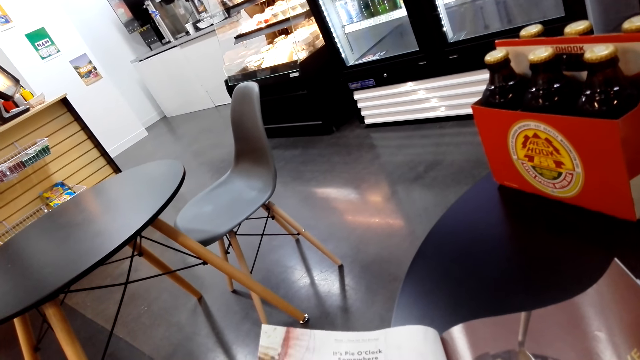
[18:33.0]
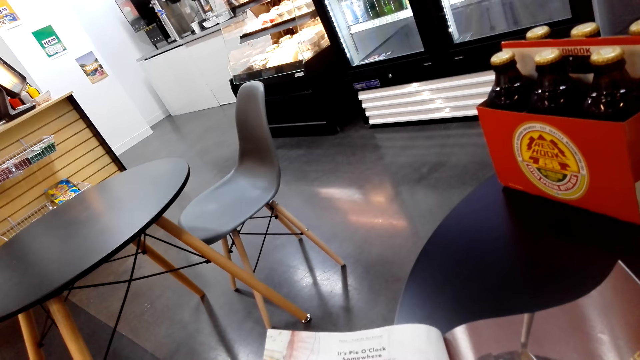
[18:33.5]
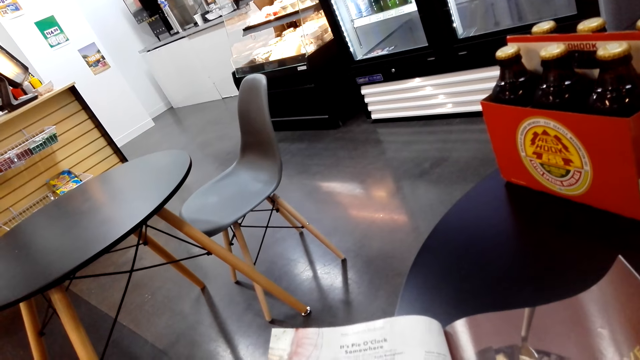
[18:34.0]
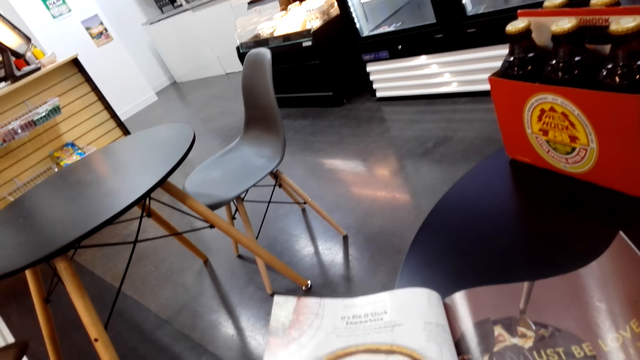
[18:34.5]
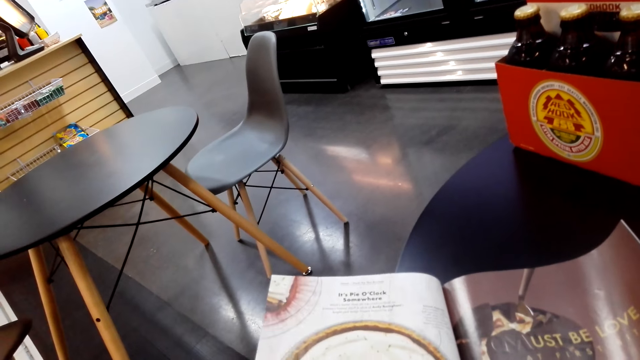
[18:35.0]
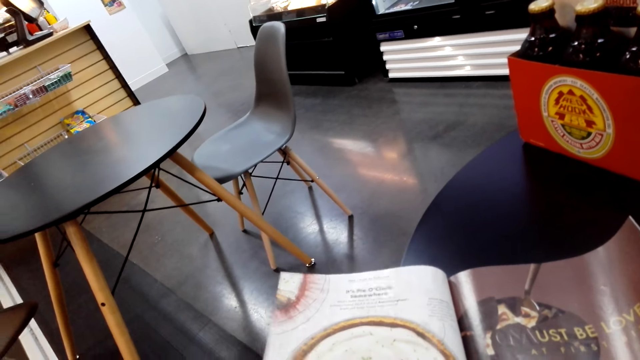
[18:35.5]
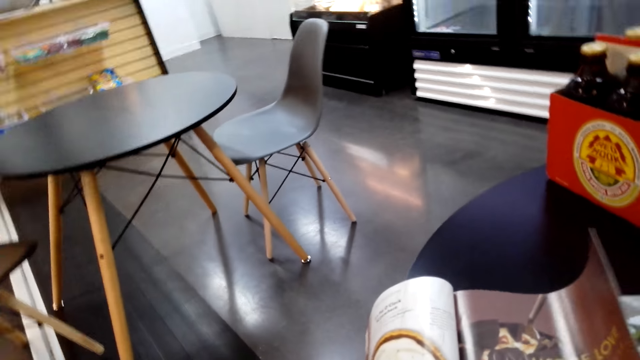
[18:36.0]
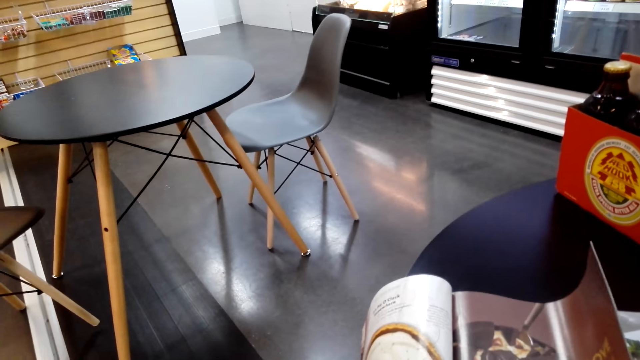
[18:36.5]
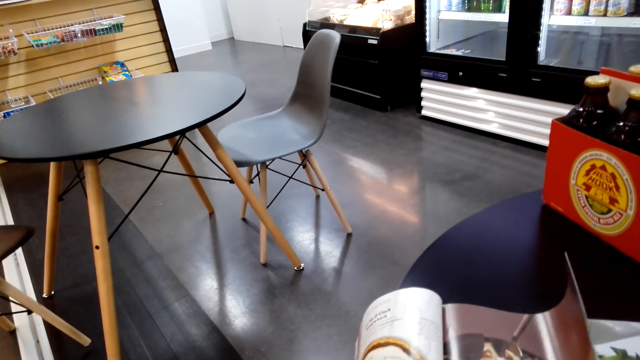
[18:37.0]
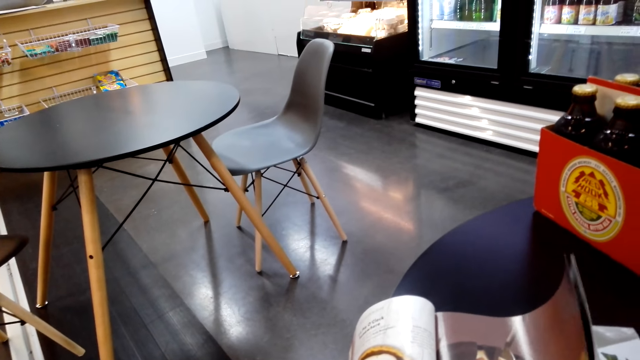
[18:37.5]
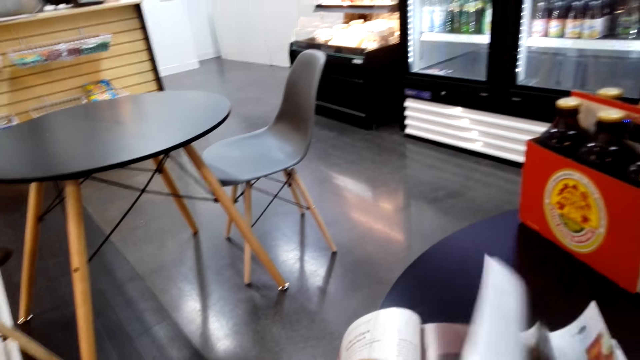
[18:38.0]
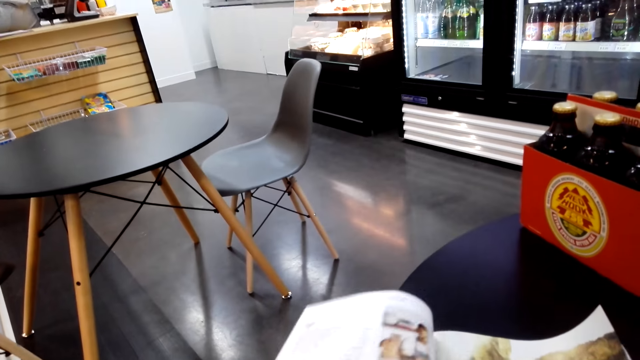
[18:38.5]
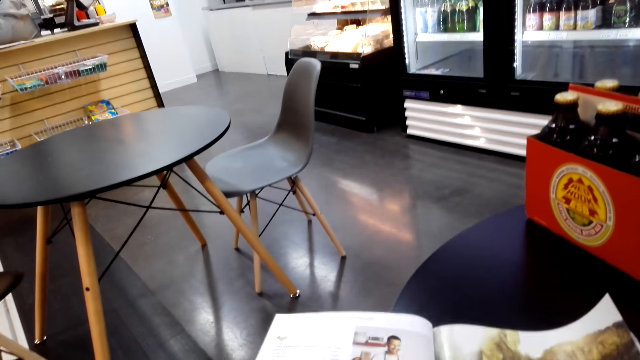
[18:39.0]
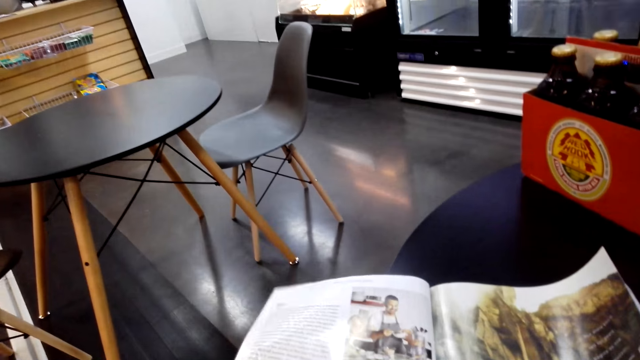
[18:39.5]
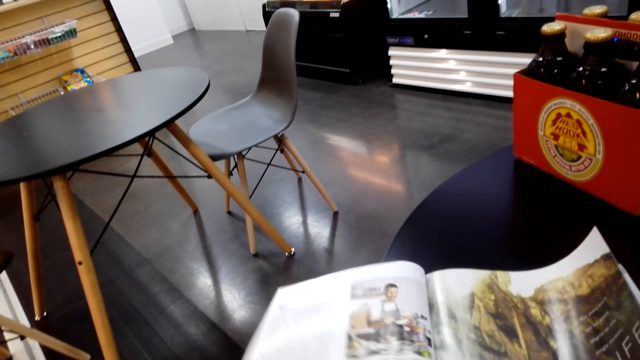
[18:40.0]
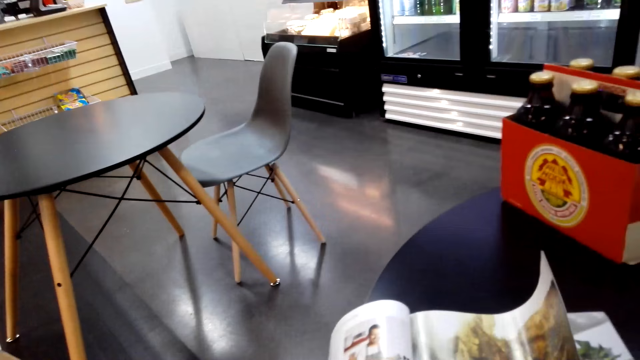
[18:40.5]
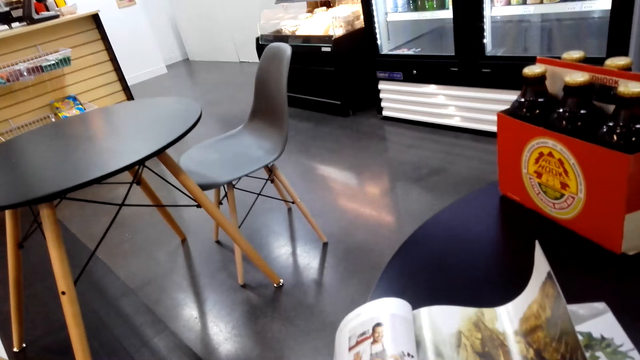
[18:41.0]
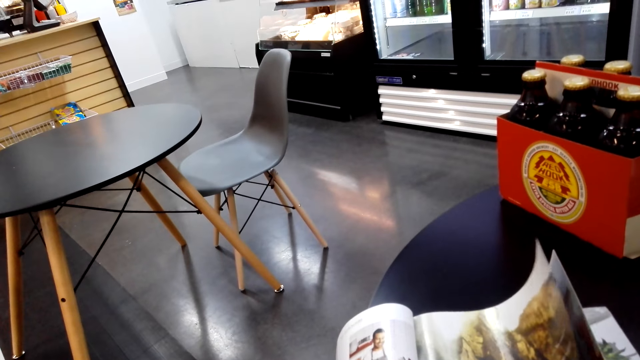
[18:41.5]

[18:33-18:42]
The camera wearer opens a page of the book and reads the book.

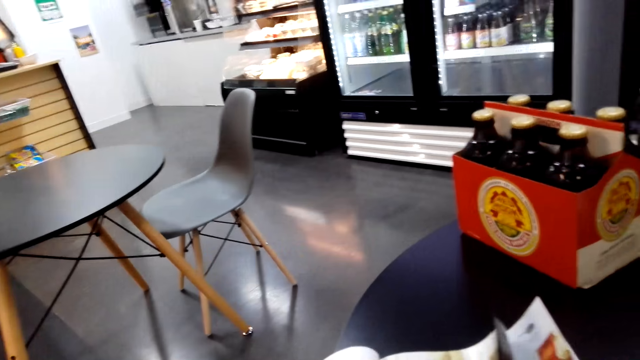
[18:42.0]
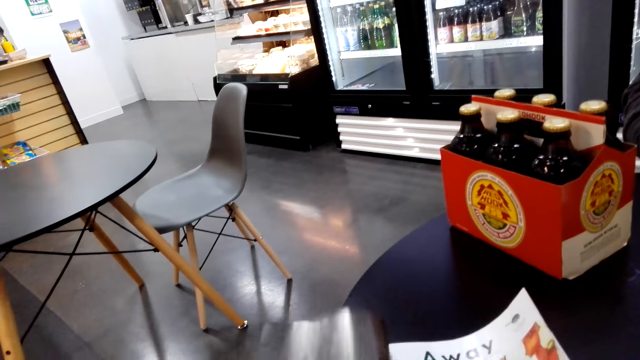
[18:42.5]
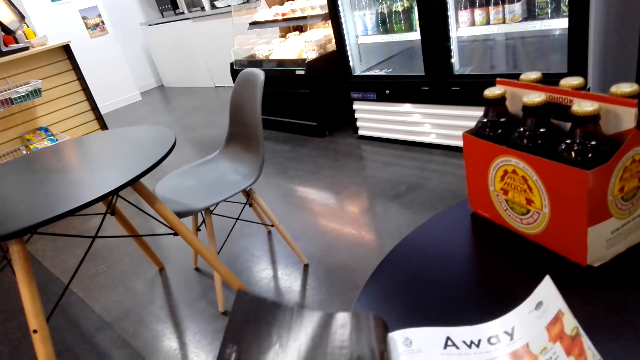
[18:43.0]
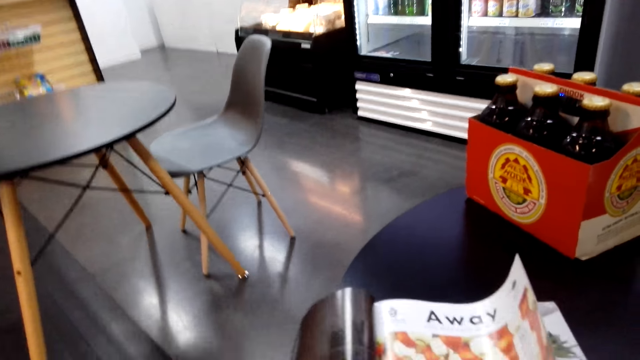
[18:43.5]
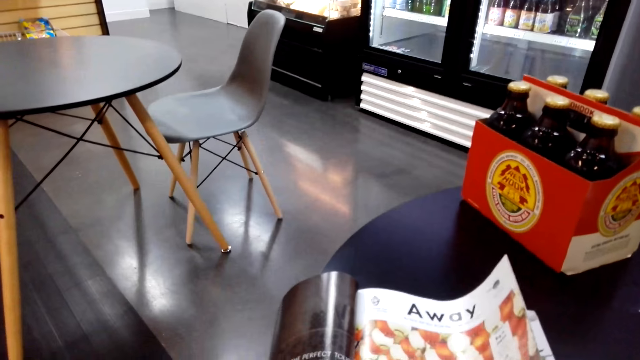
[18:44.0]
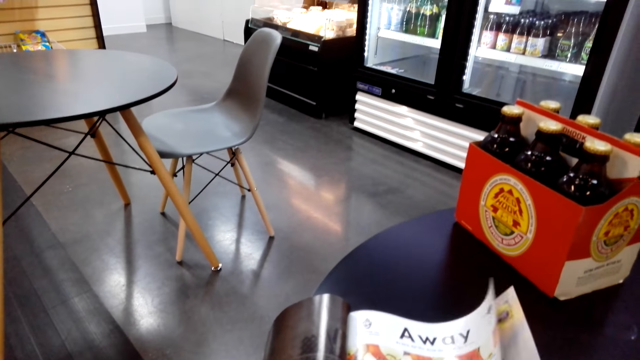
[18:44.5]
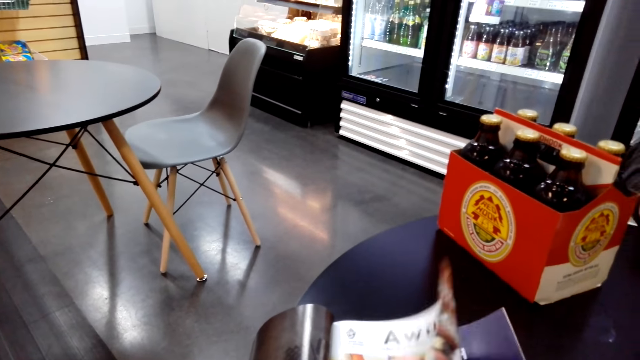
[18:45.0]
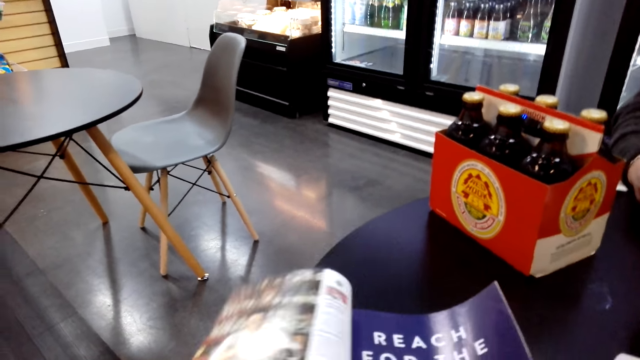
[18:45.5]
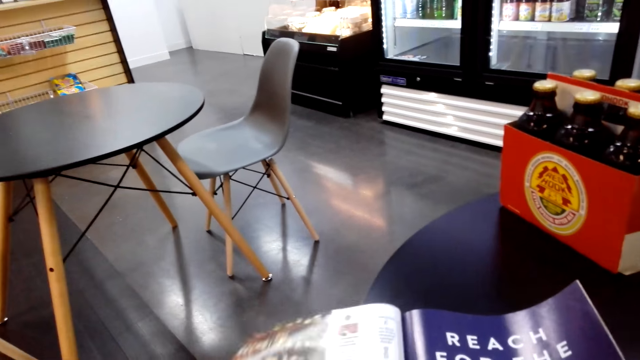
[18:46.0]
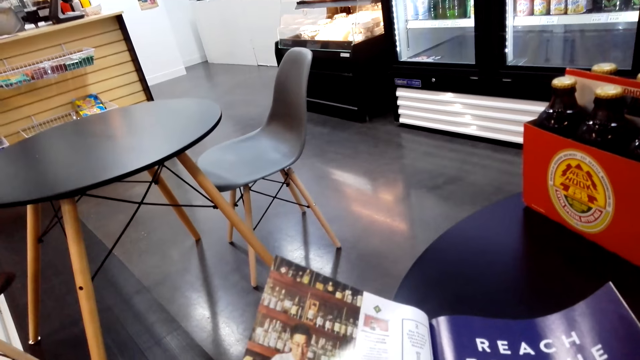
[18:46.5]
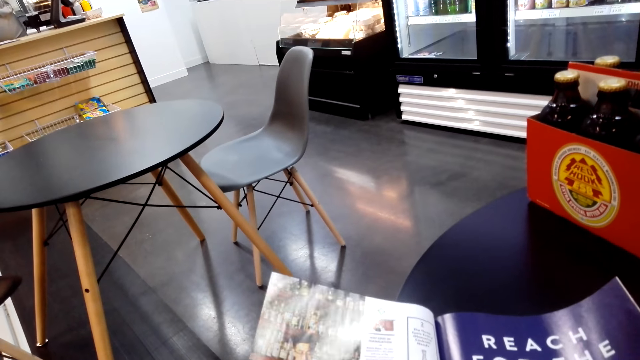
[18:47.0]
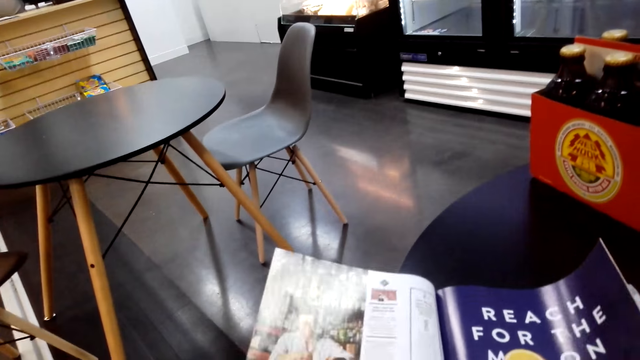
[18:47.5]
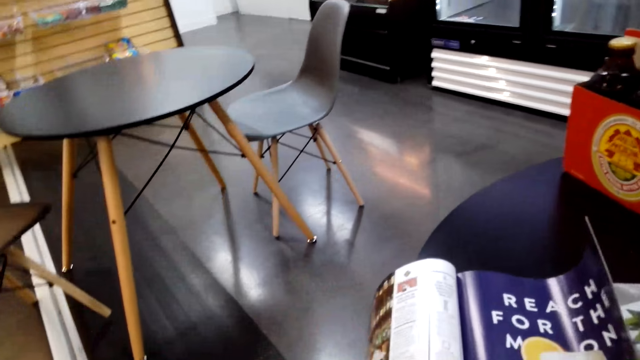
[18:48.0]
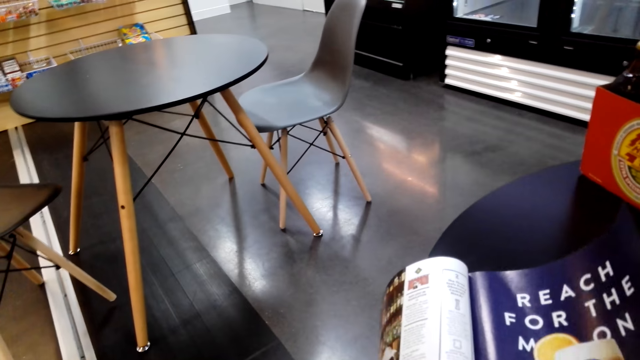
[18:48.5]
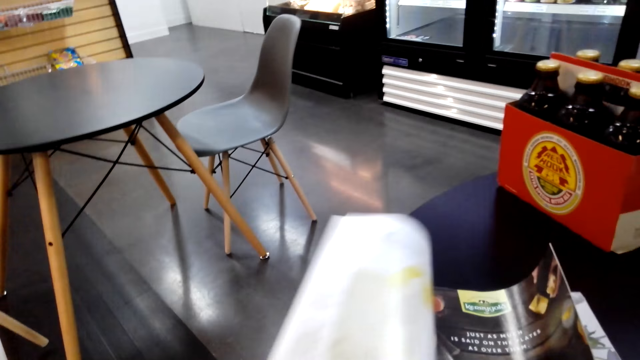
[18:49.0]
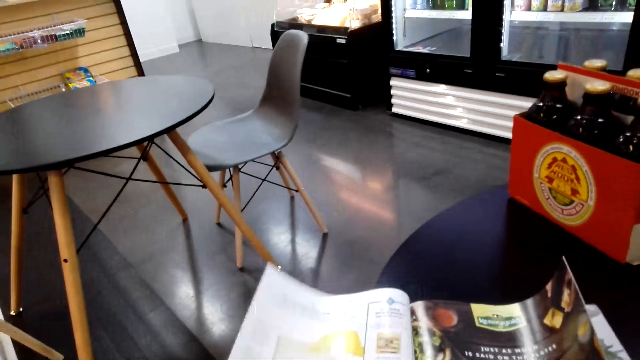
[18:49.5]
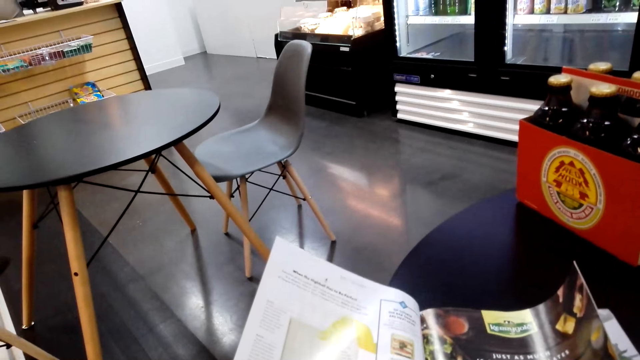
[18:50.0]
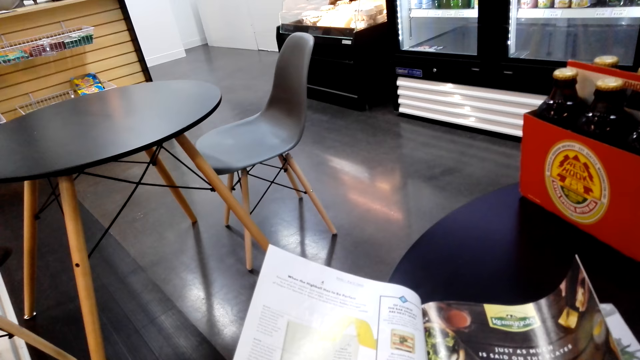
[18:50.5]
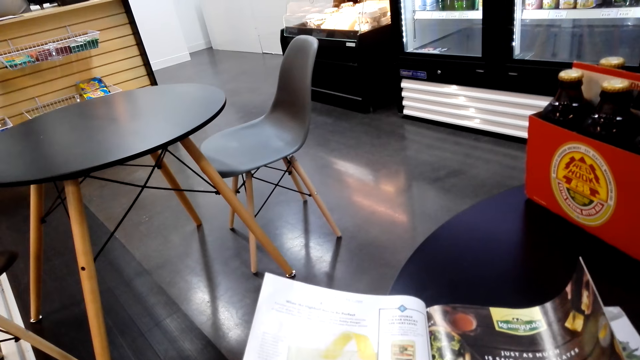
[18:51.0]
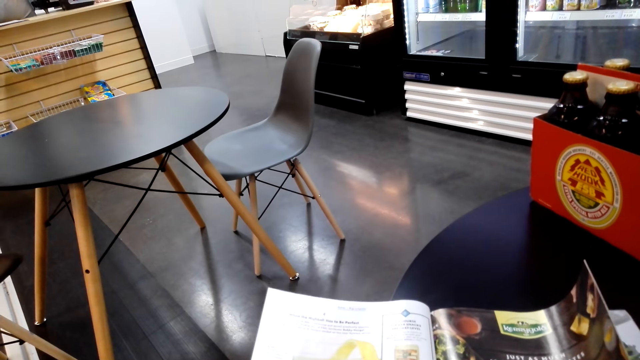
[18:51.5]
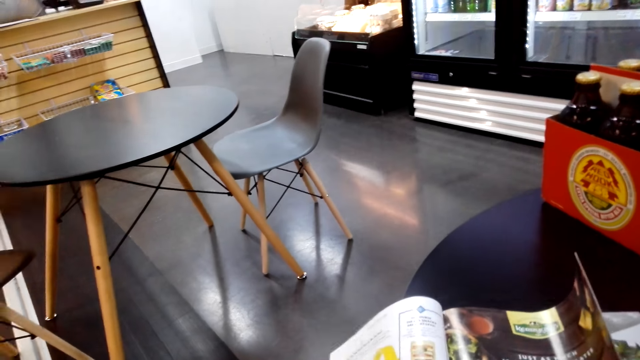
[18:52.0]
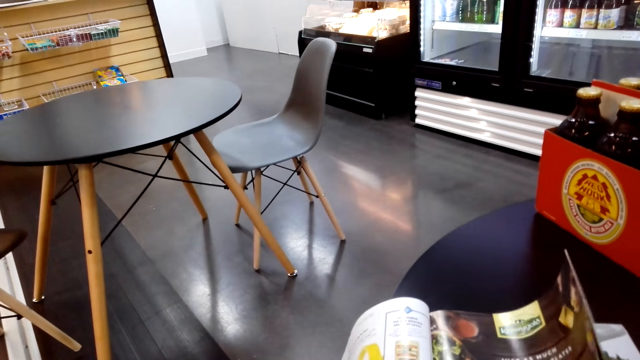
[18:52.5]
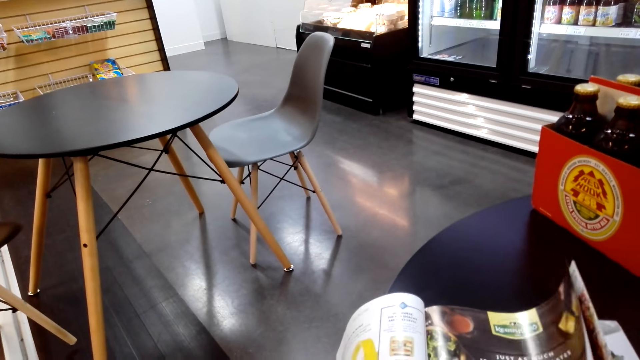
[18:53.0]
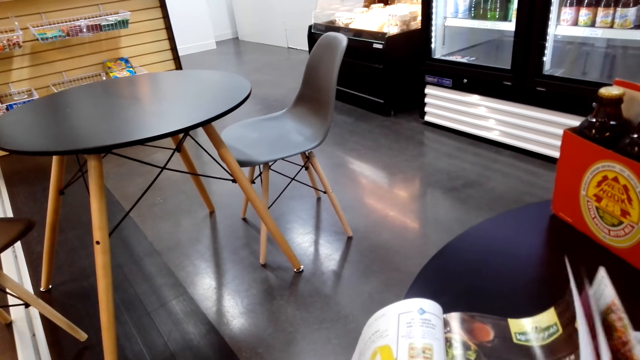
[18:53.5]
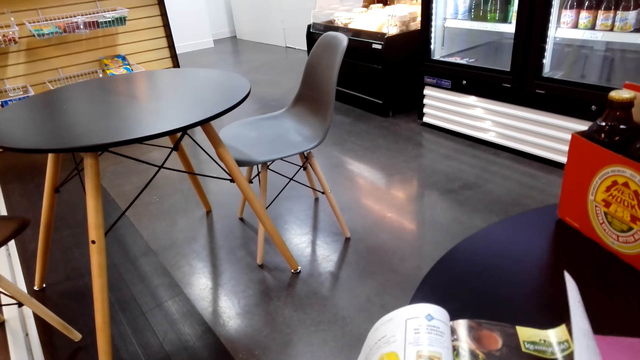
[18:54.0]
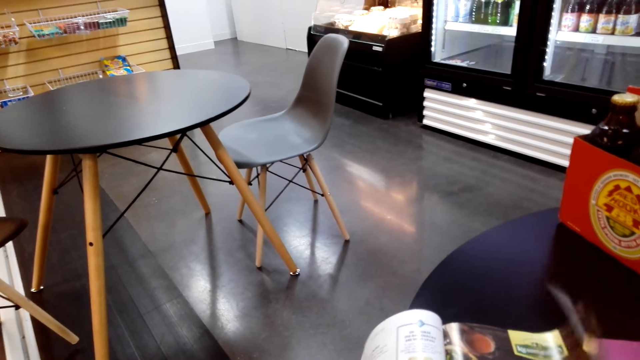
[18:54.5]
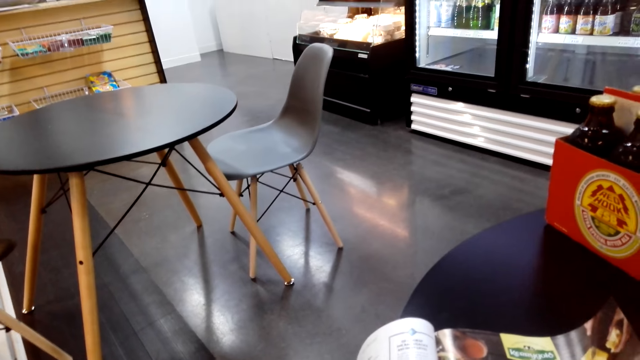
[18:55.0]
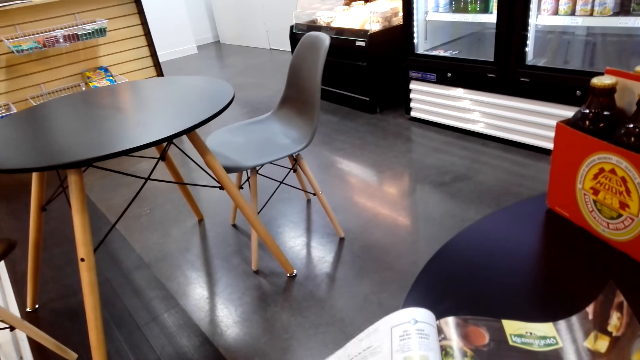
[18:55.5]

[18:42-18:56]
The camera wearer opens a page of the book and reads the book. They open a page of the book and read the book. They open a page of the book and read the book. They open a page of the book.
